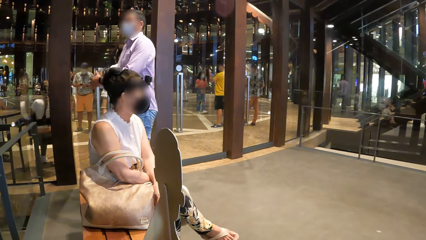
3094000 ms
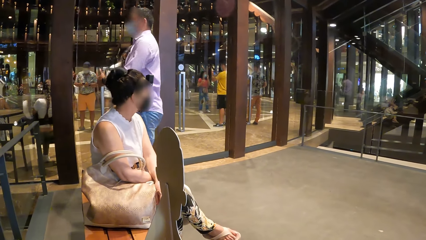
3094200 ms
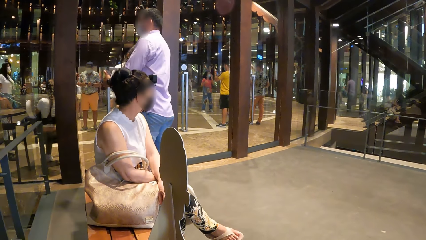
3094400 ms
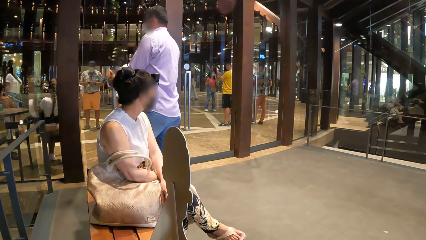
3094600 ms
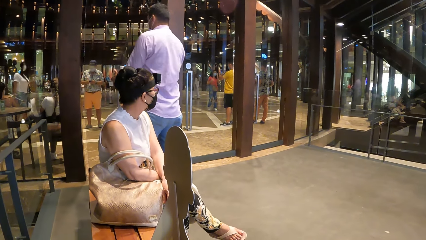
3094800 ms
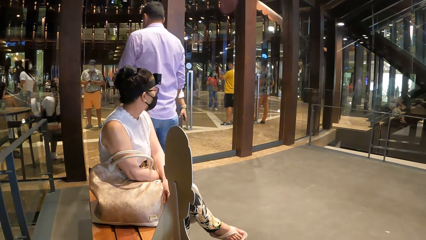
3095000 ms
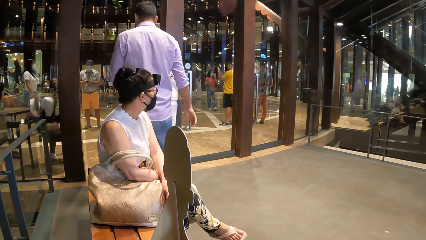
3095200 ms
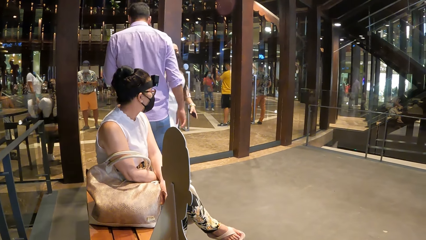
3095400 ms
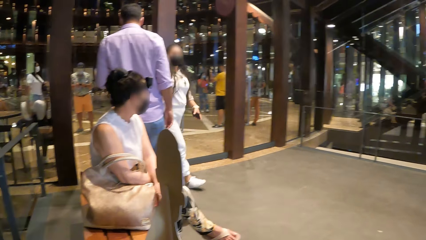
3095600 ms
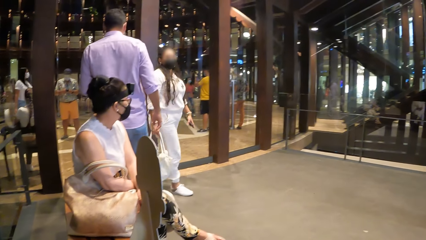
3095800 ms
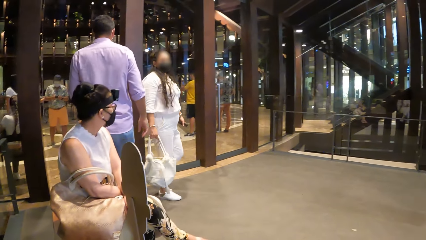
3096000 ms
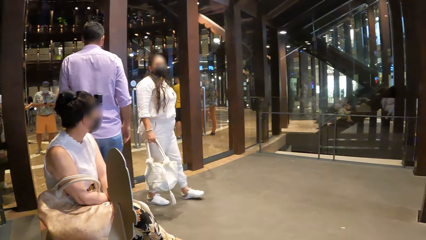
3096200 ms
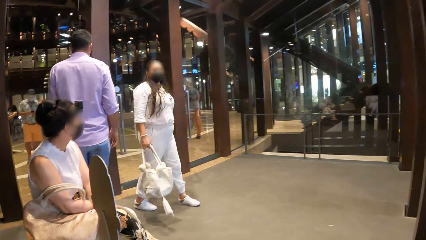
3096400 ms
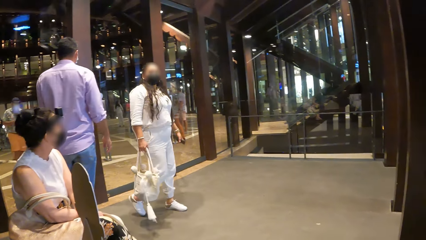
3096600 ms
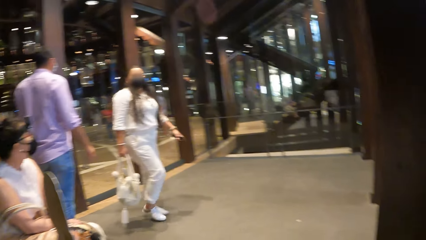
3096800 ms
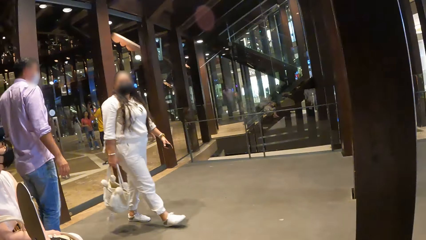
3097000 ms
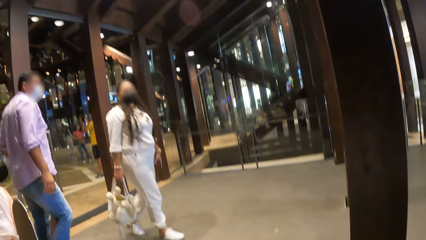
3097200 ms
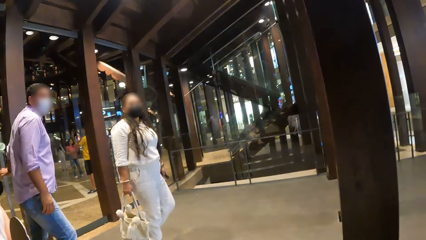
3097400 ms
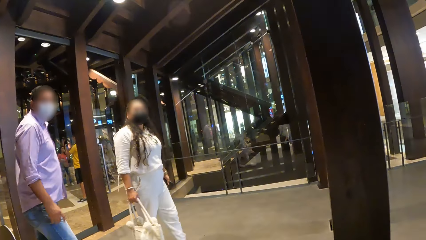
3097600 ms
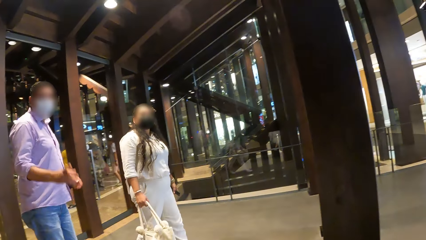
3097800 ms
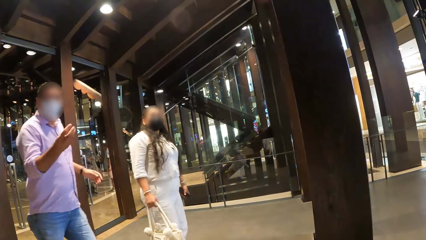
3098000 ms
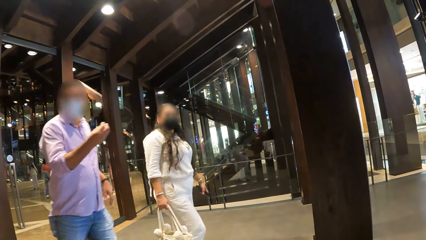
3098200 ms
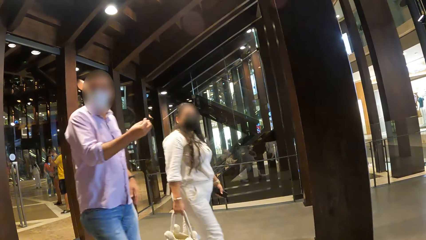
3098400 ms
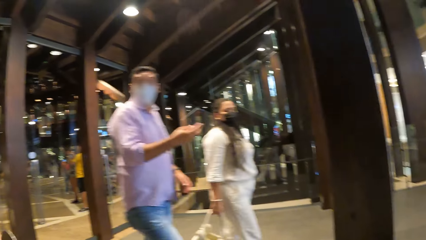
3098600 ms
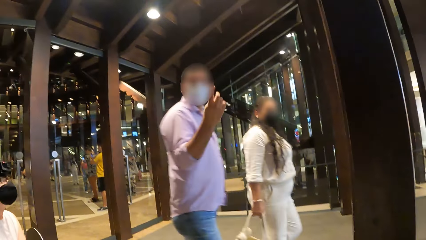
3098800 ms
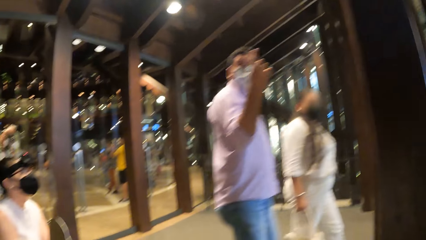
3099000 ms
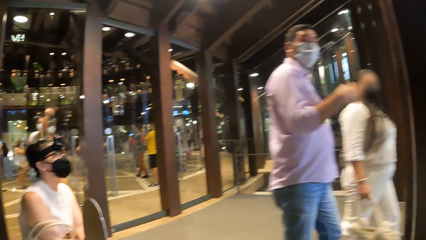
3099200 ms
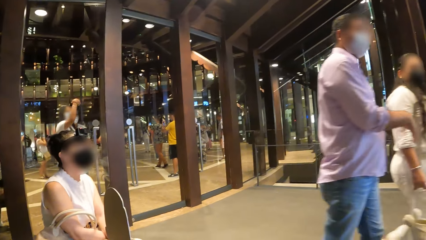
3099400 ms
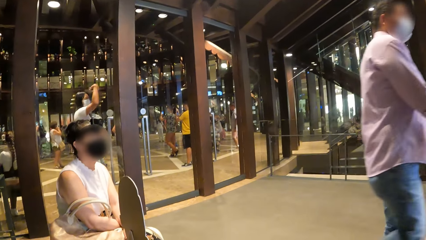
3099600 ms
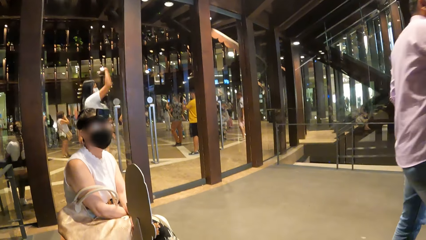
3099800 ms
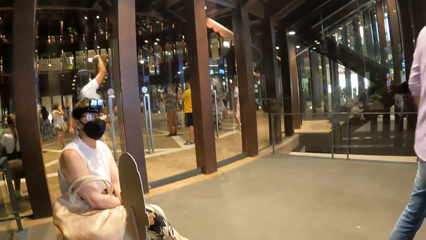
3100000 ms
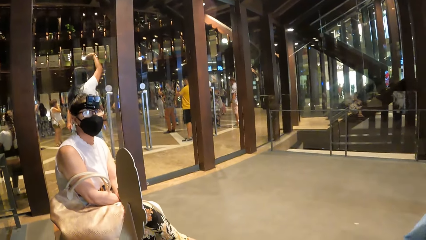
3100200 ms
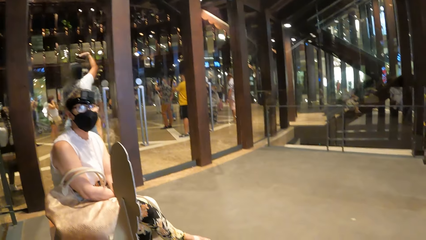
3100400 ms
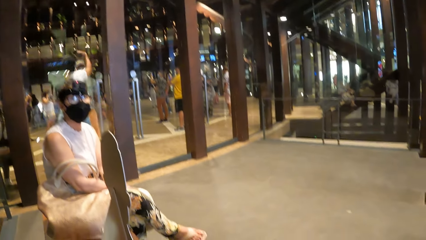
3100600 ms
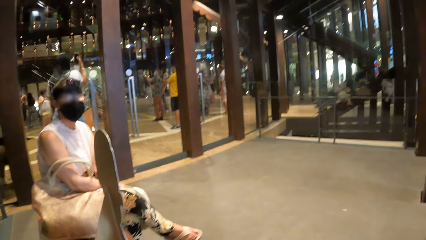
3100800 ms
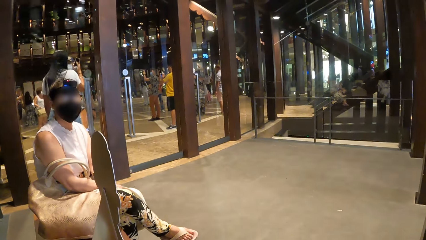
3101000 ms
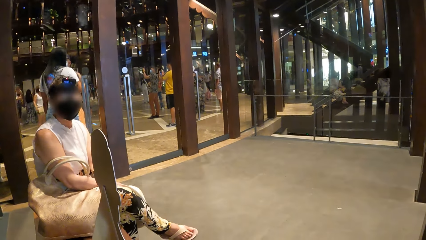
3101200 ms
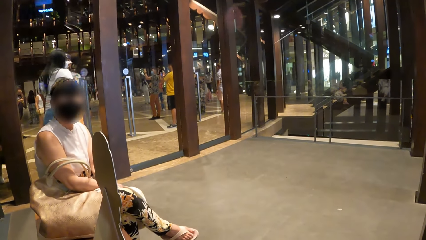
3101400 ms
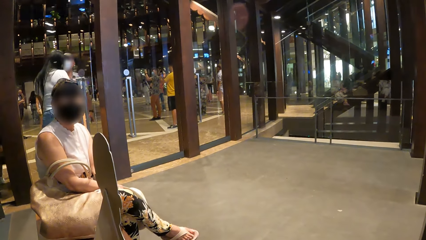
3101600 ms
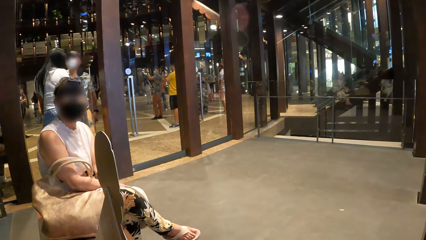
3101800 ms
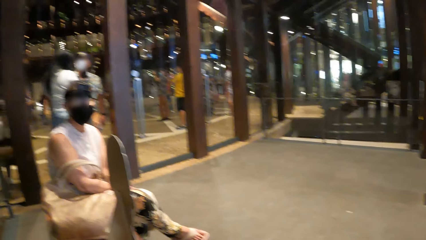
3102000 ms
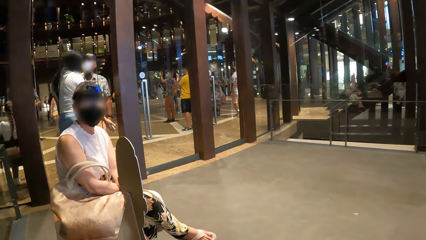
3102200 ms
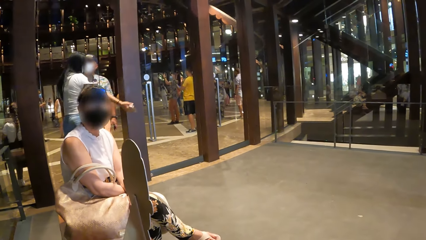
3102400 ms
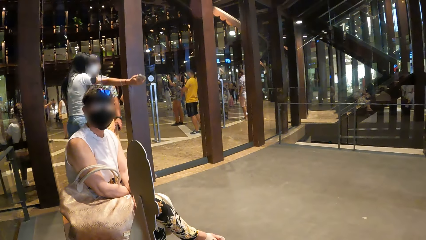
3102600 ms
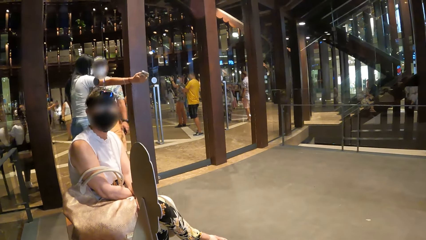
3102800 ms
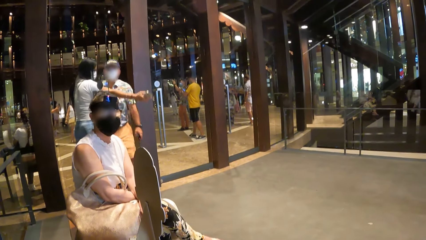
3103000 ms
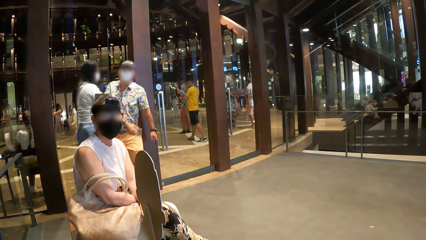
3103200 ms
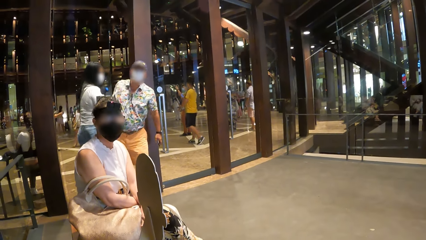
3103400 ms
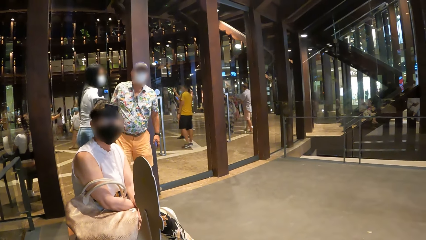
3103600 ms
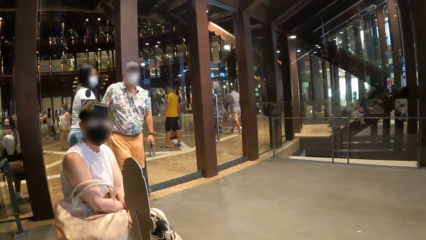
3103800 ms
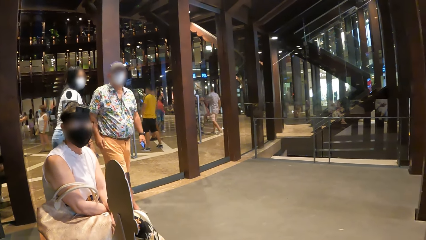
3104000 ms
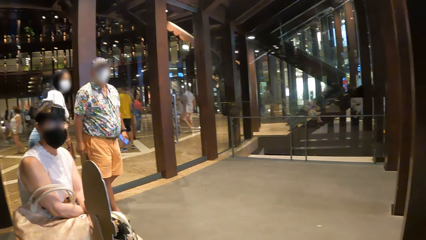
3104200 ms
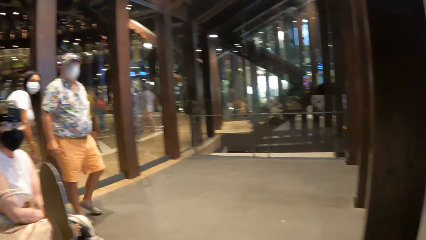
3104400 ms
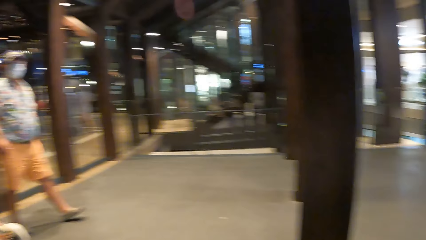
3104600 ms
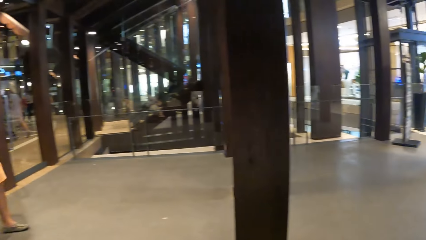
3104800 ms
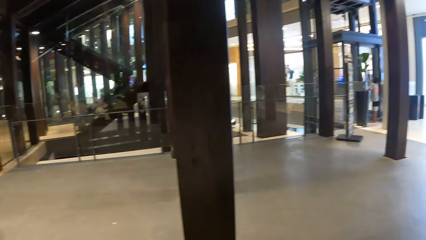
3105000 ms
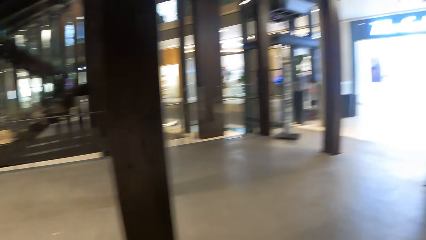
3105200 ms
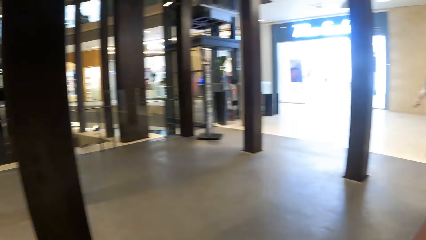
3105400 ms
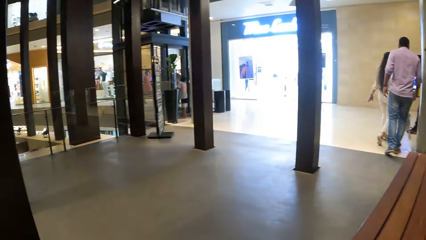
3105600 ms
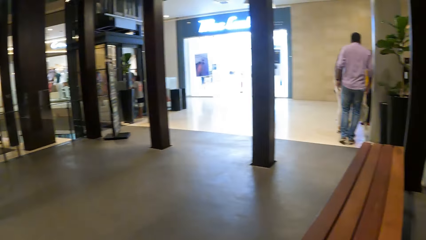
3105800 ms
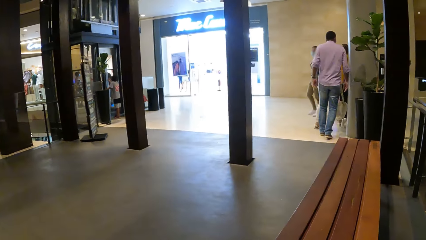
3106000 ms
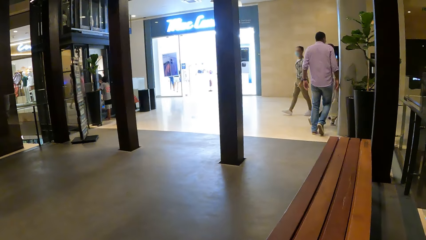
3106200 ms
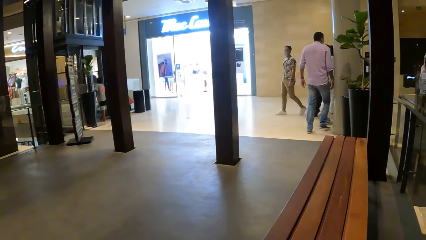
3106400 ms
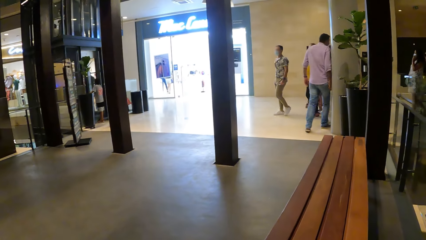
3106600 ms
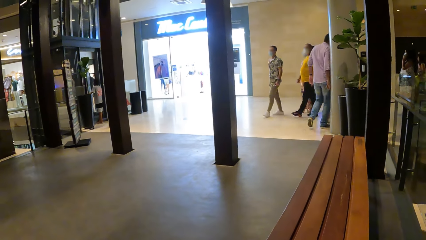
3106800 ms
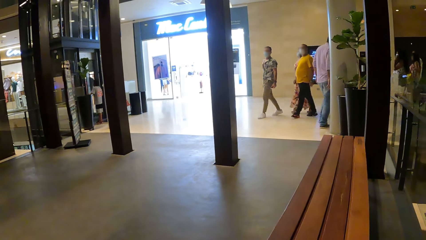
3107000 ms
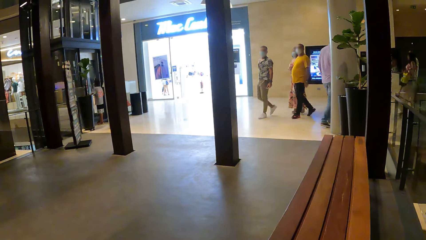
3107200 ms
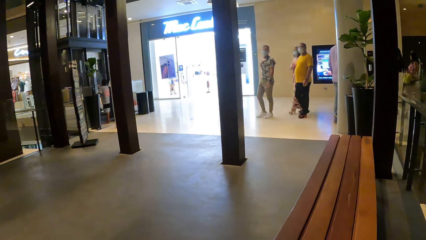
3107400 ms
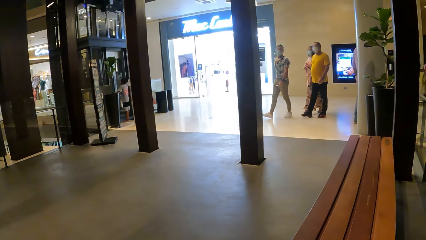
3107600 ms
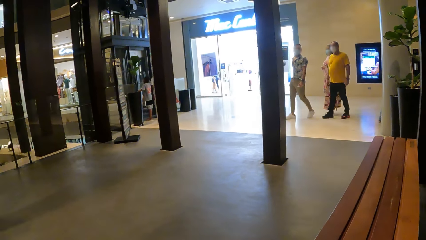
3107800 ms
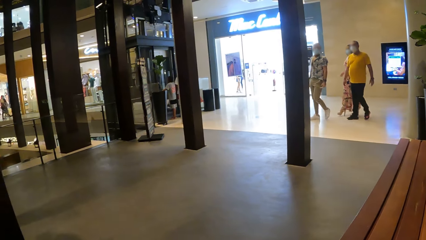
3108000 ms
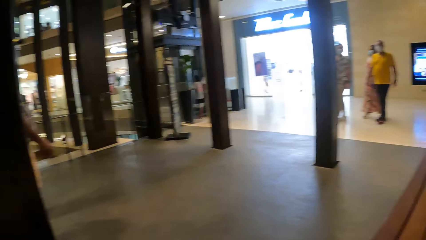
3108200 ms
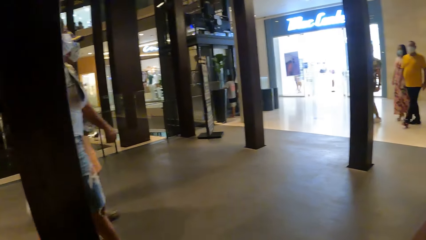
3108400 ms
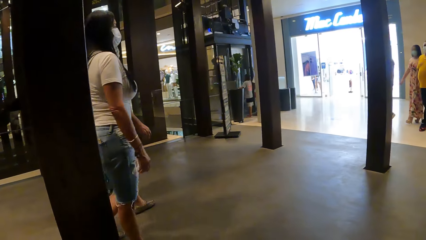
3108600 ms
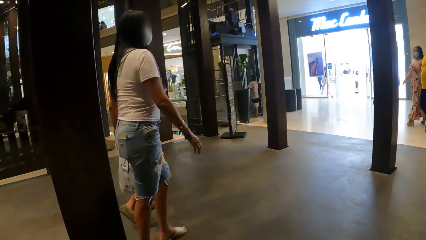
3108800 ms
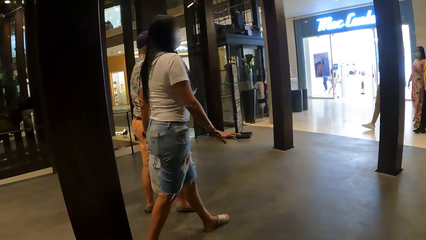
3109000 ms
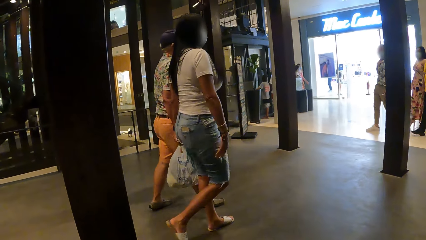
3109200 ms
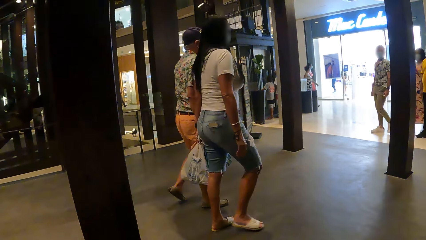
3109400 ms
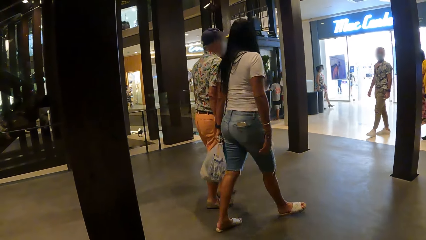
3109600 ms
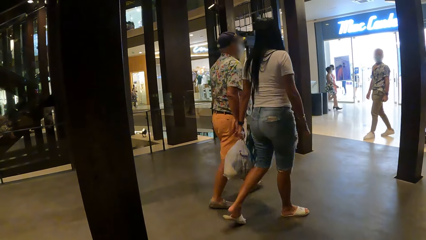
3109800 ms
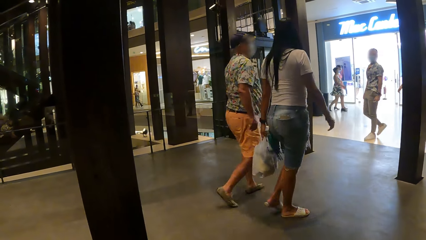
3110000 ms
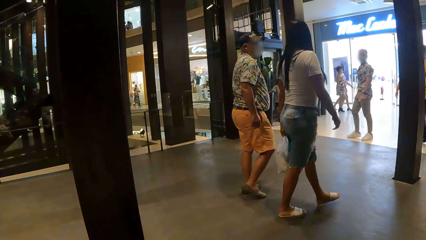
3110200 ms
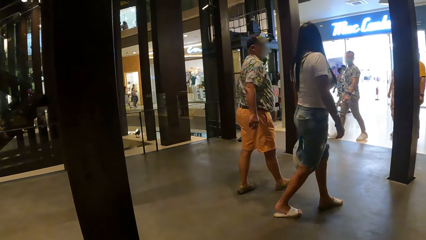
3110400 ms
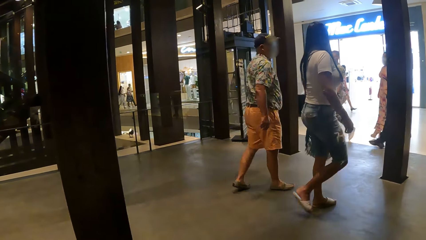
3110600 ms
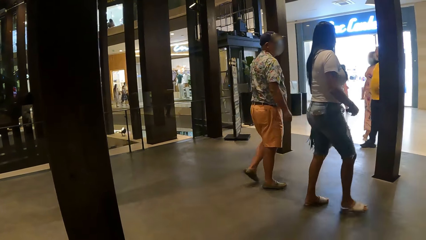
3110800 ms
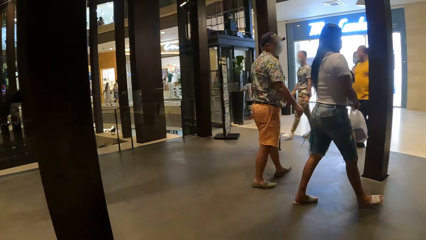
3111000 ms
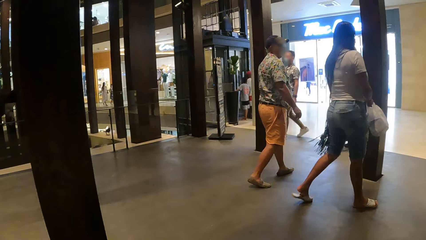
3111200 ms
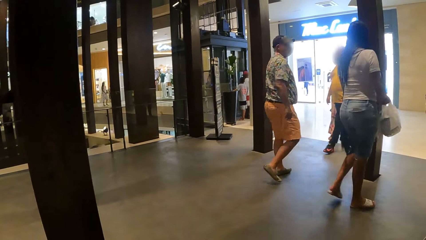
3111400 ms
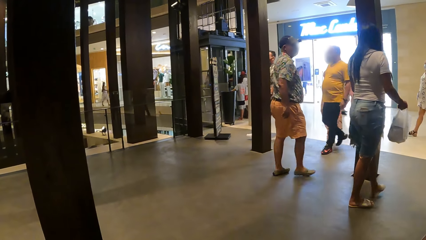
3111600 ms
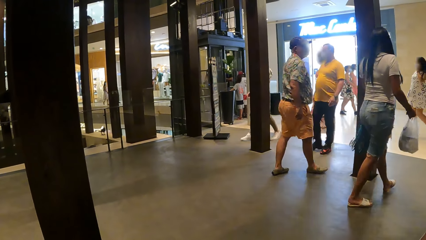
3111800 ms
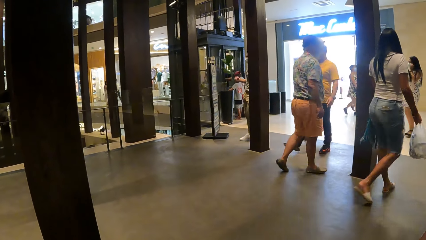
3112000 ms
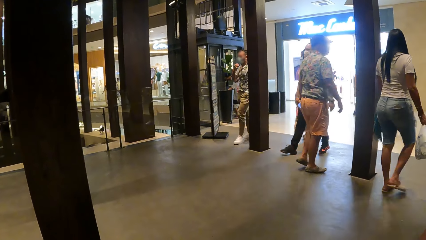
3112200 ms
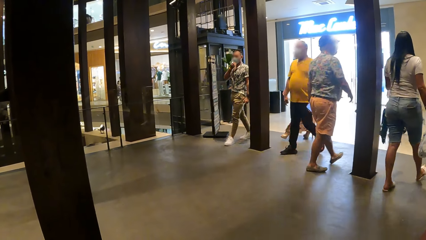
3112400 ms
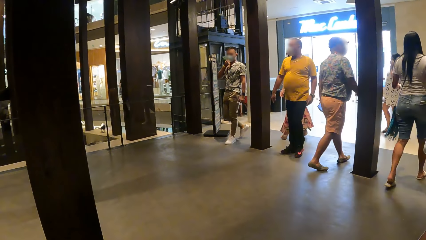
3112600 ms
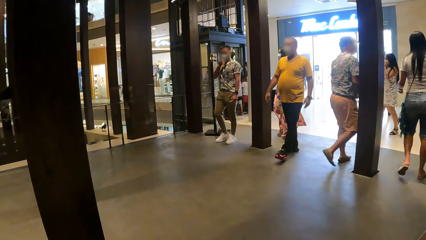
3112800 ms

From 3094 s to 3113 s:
A woman moves her head. The camera wearer looks around a mall. The woman converses with the camera wearer. The camera wearer looks around.
